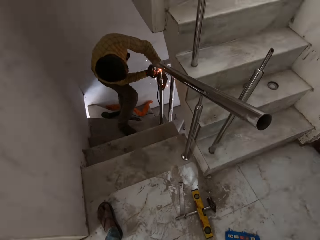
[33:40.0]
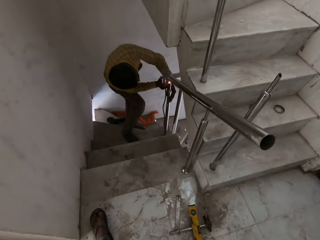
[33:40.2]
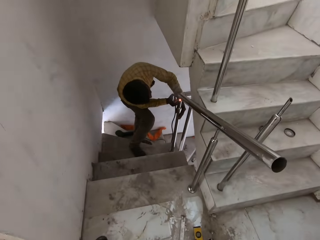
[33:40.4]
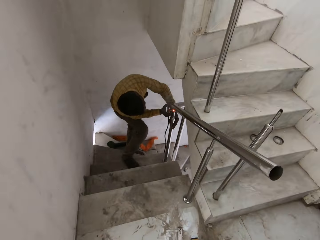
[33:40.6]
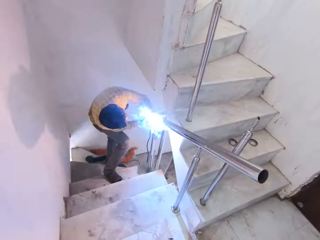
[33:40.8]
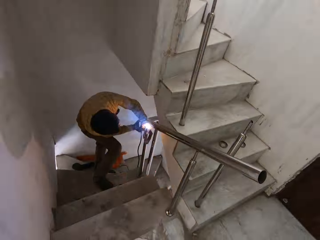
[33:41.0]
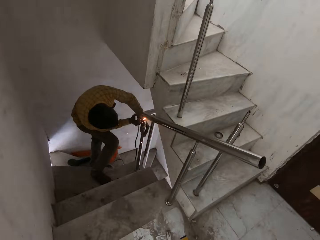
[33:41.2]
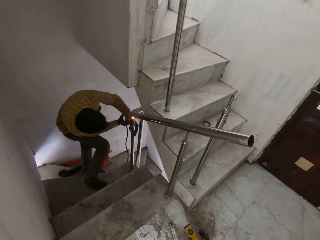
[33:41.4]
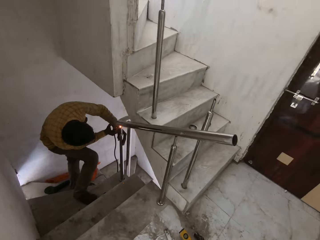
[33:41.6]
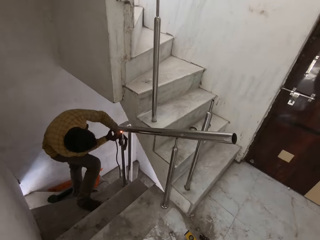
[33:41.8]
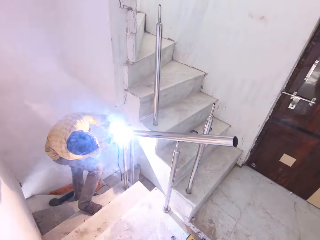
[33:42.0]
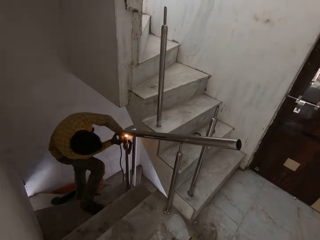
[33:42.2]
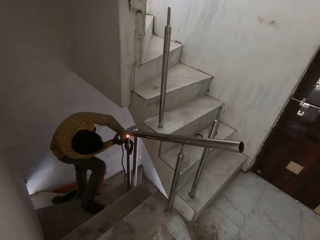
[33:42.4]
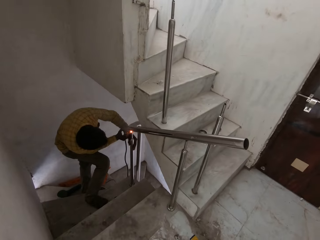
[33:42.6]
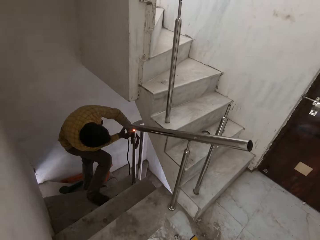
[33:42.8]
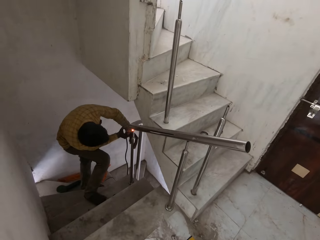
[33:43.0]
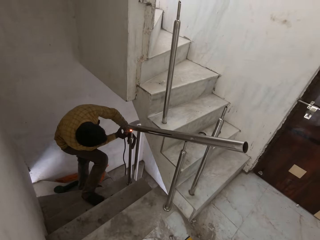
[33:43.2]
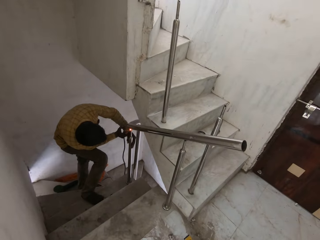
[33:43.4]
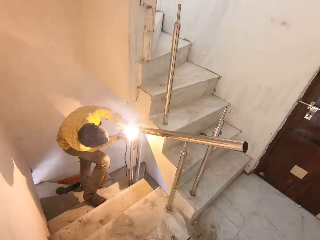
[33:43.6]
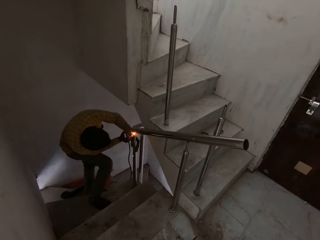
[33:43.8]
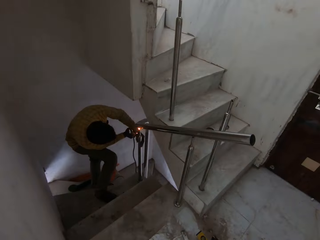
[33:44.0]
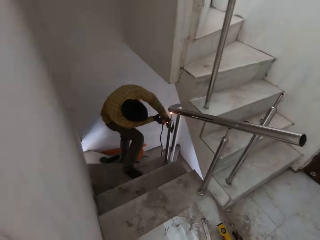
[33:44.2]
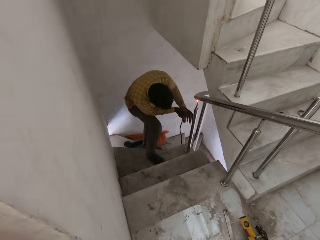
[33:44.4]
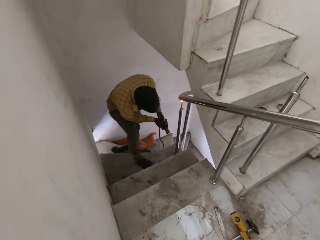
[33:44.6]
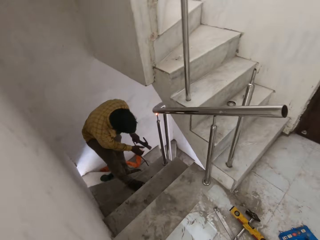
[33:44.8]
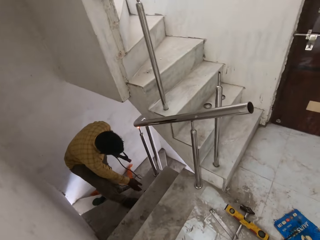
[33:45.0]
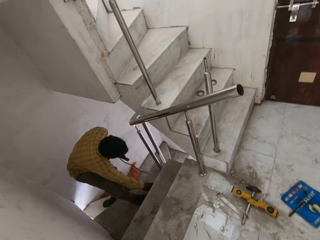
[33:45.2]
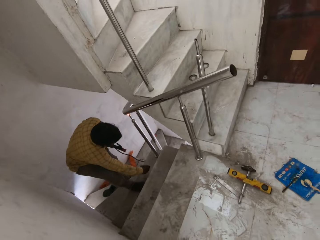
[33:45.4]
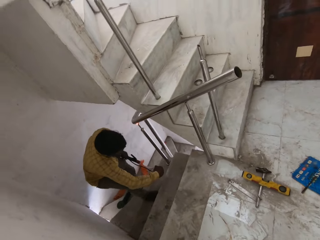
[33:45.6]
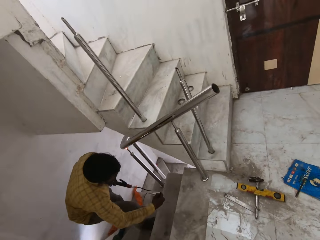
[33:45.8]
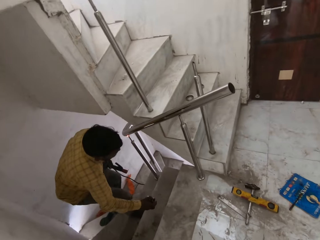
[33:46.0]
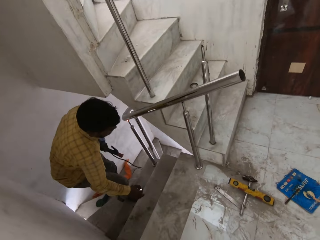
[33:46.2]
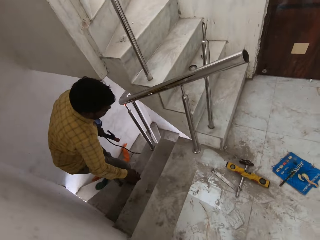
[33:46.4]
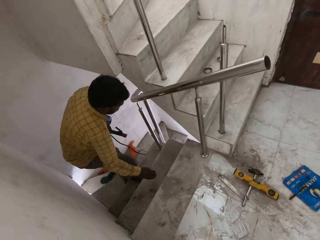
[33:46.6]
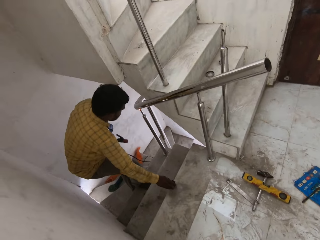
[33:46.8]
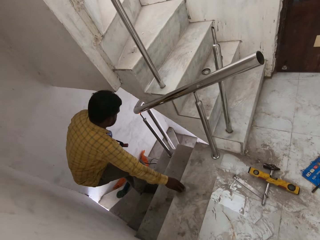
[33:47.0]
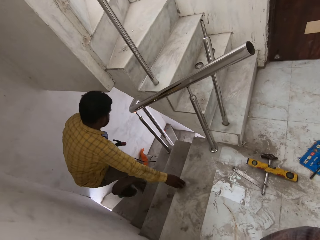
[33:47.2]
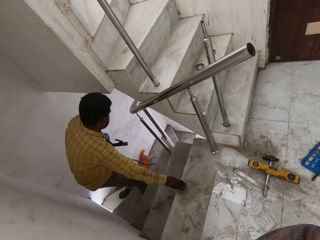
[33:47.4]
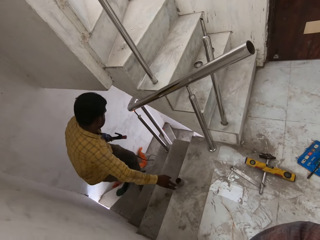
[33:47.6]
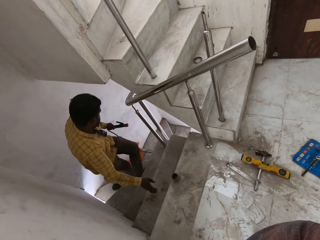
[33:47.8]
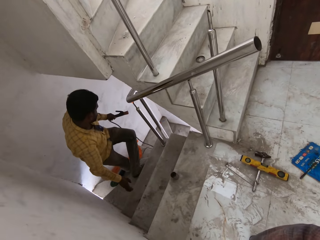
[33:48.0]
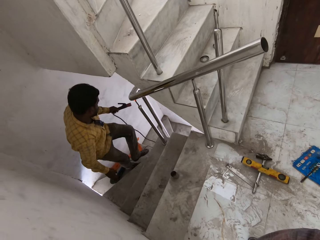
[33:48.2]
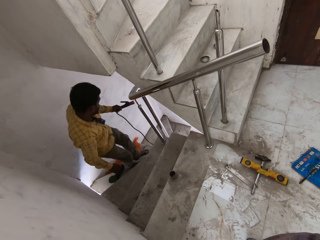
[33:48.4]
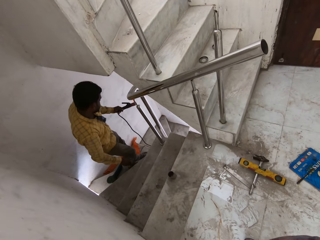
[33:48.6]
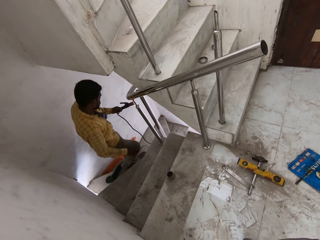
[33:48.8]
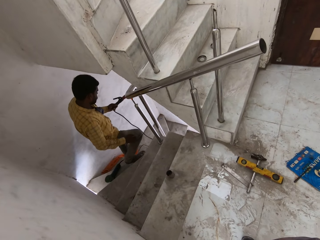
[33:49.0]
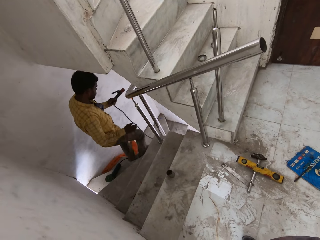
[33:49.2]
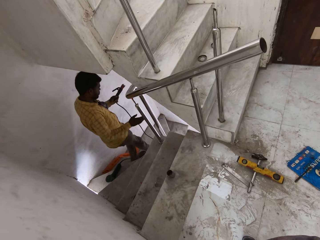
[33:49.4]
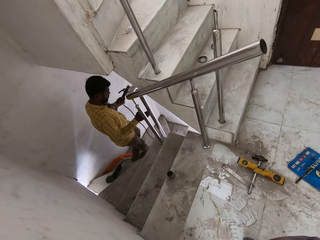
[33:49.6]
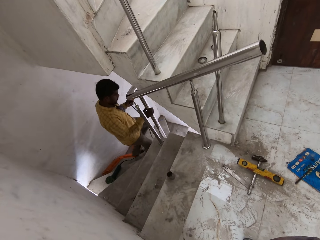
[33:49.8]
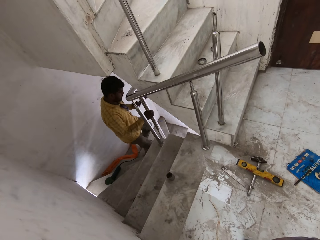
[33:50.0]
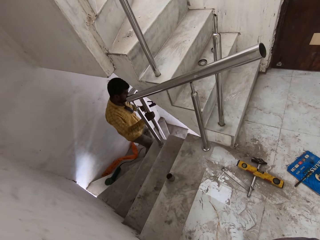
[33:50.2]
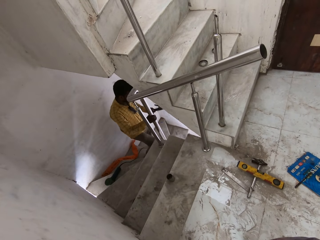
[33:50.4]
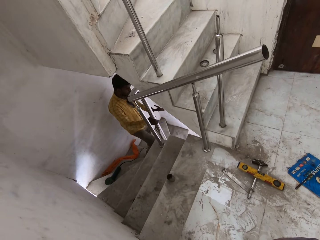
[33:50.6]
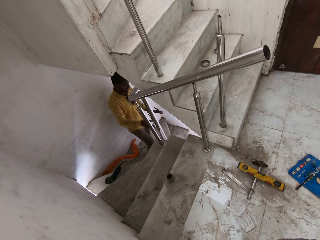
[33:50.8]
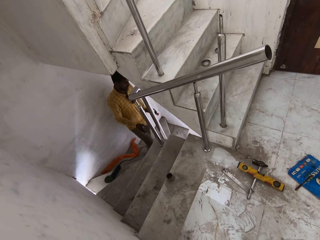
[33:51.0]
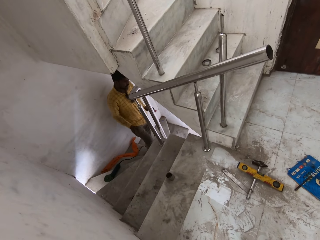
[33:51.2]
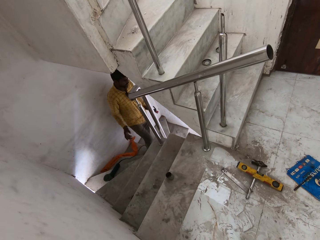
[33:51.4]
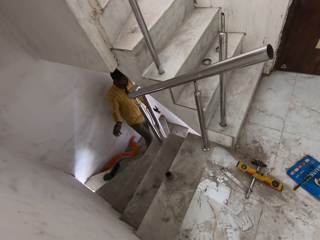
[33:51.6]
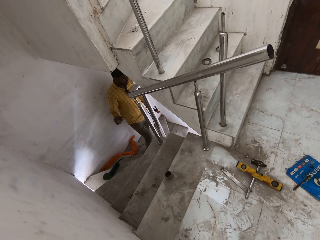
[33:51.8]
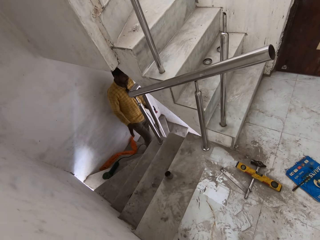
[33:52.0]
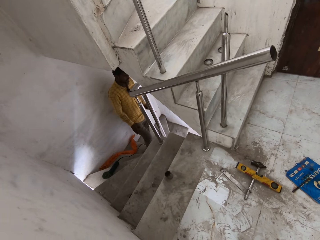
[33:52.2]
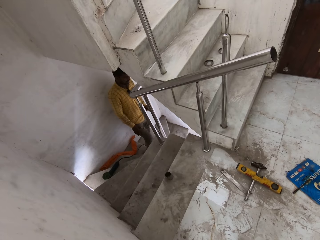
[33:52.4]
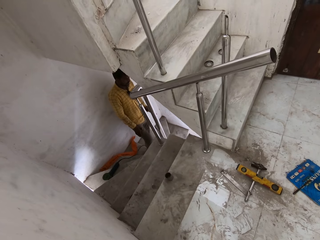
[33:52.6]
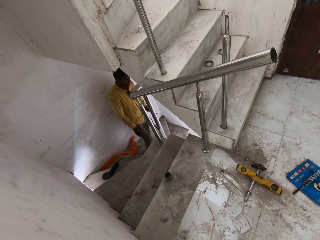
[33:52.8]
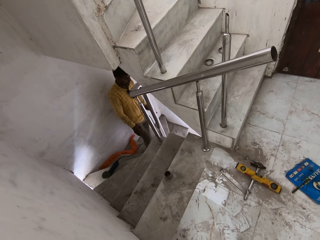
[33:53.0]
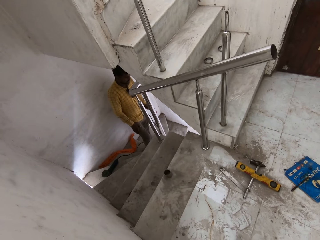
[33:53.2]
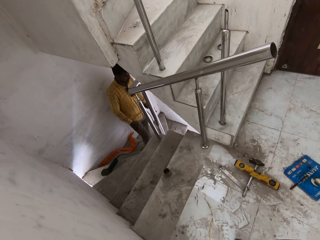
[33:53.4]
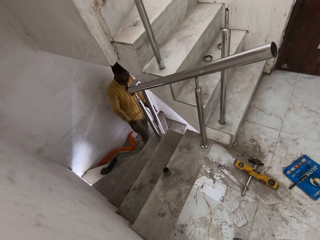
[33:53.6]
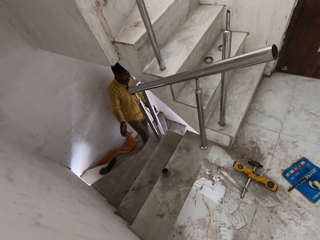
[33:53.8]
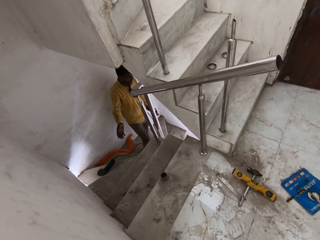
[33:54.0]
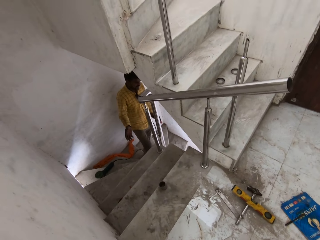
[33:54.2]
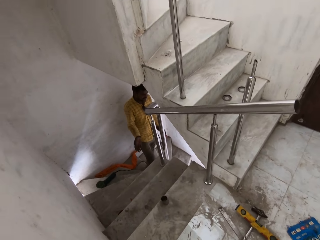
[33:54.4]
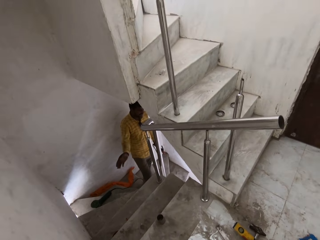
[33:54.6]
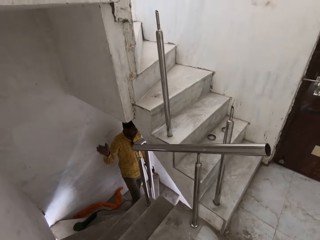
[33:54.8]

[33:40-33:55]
The camera wearer looks sideways. A man passes the electrode holder from his right hand to his left hand. The man picks up a piece of rail from the floor with his right hand. The man stops welding. The man places the piece of rail on the floor with his right hand and walks down the stairs. The man touches the stair rail with his right hand. The man holds the metal with the right hand. The man removes the right hand from the metal.

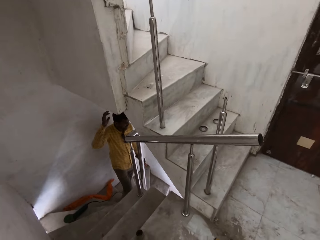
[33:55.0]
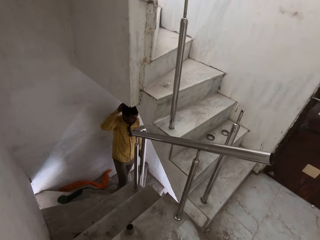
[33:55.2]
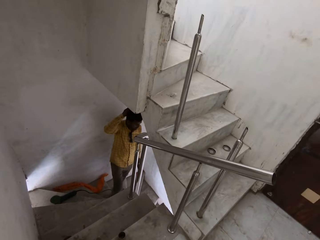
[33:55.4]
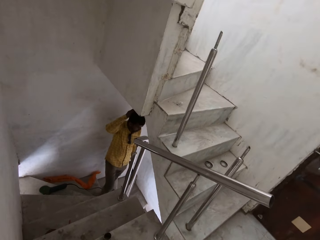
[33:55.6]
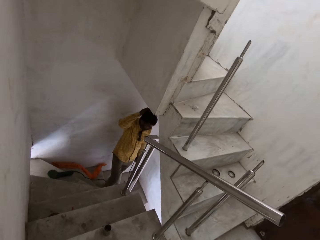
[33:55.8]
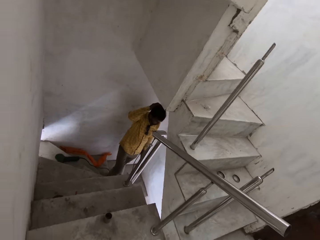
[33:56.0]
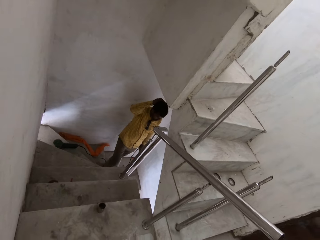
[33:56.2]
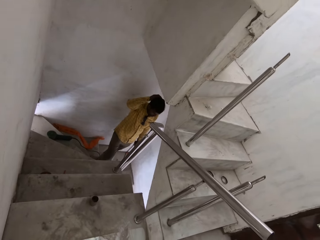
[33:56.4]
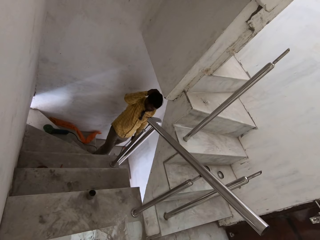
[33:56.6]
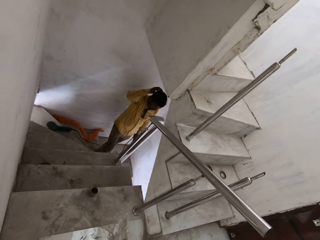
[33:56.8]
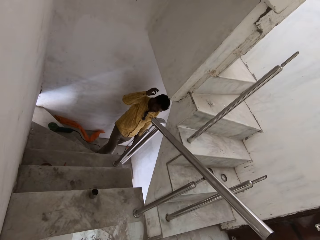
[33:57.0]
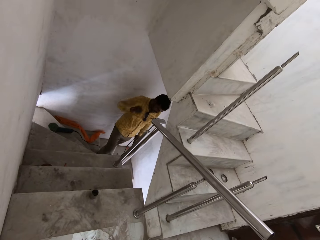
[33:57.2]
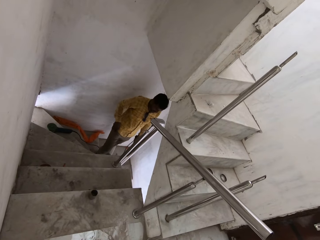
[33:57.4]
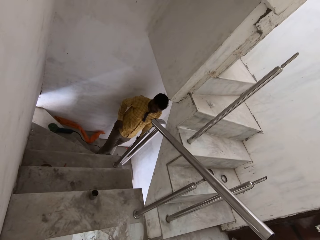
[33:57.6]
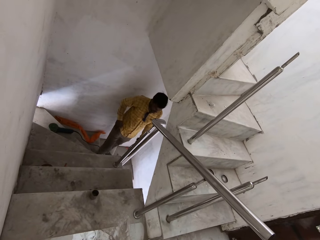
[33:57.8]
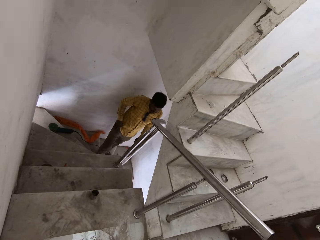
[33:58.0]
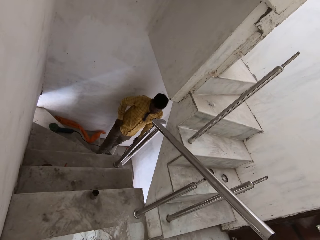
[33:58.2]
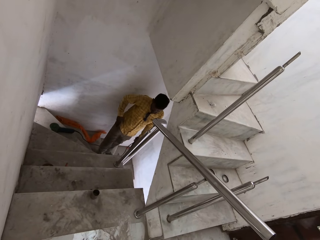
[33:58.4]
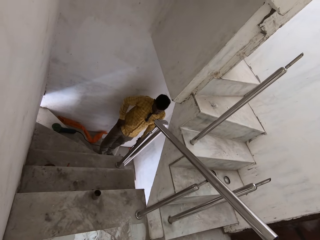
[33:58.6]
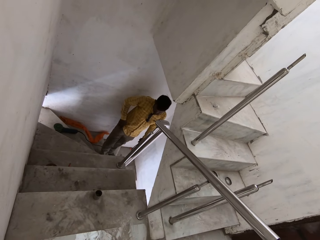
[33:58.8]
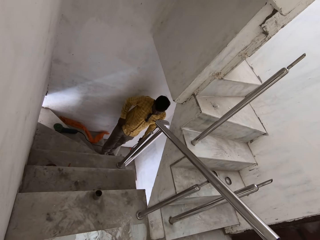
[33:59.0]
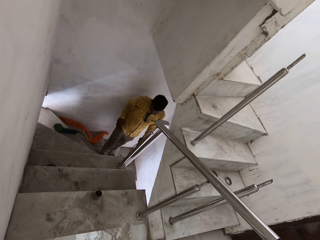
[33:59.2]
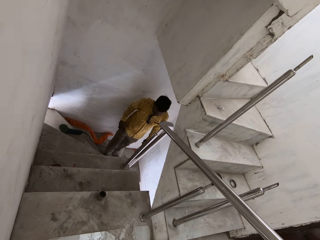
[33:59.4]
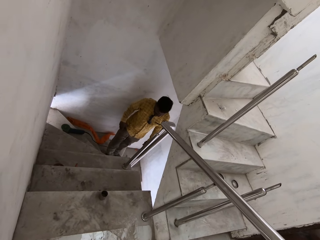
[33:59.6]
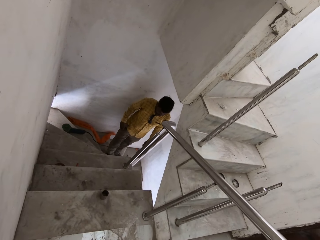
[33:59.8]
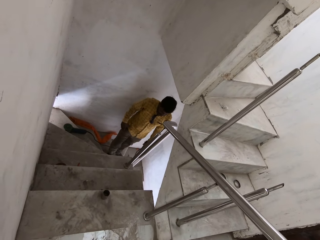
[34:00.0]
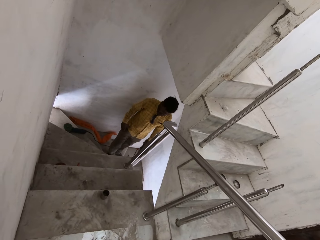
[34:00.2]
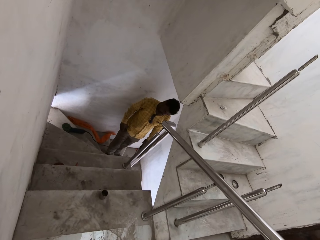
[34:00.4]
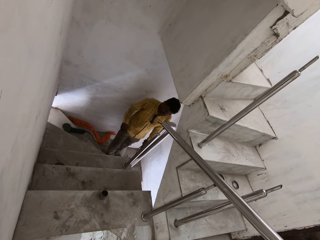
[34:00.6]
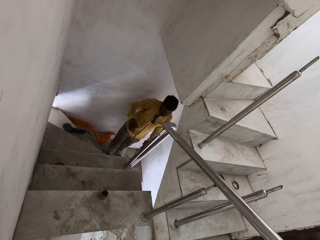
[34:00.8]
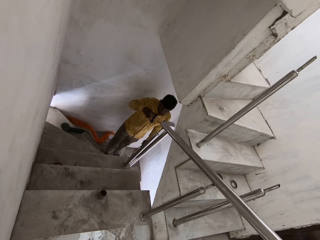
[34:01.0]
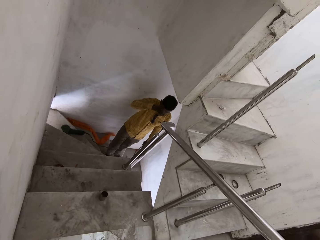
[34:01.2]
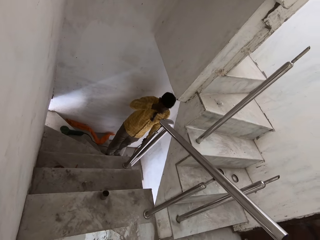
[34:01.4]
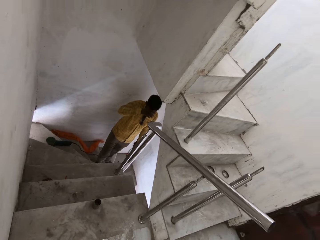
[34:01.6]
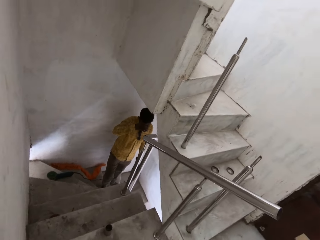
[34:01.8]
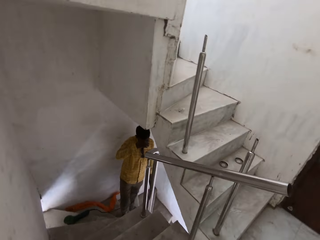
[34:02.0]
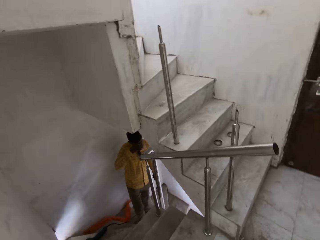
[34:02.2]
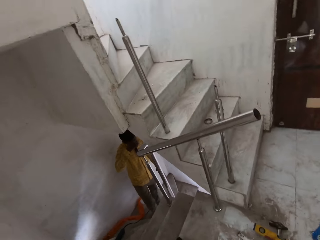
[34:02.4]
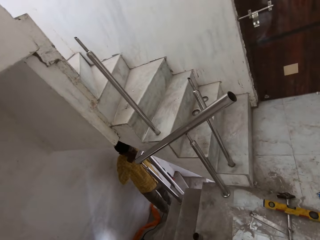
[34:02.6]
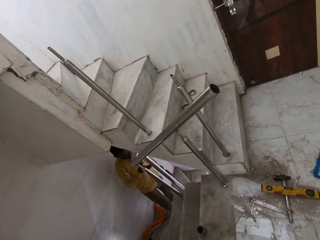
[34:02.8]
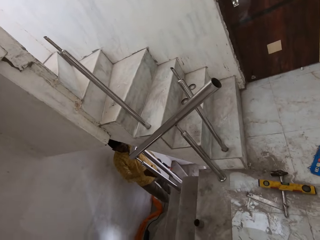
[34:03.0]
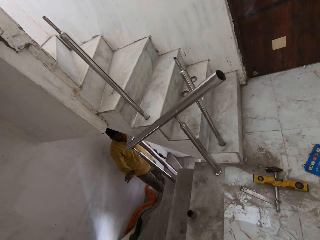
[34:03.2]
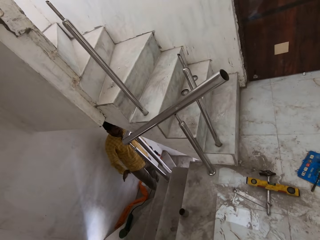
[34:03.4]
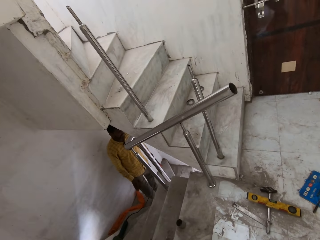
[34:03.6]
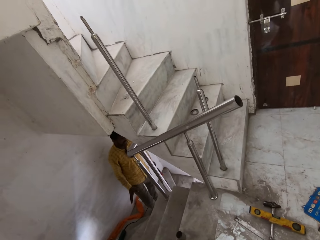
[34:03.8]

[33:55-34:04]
A person touches his head with the right hand.
